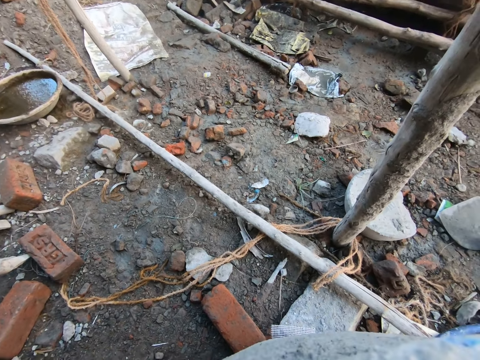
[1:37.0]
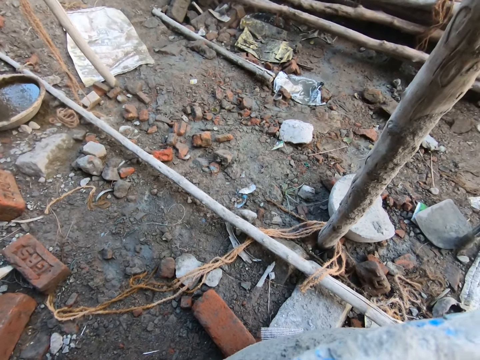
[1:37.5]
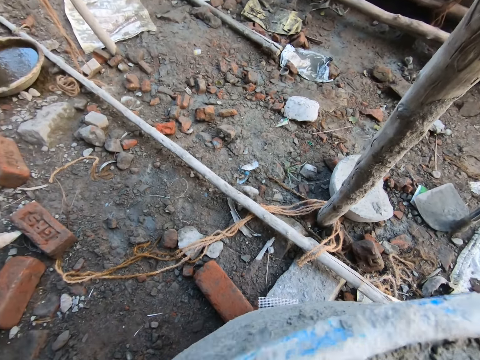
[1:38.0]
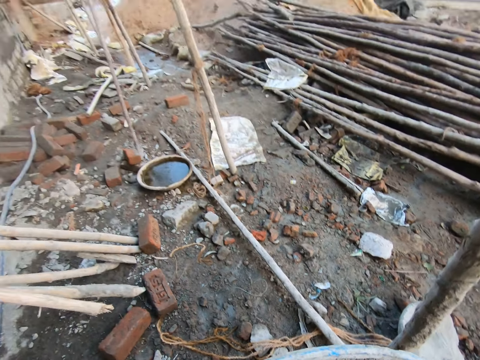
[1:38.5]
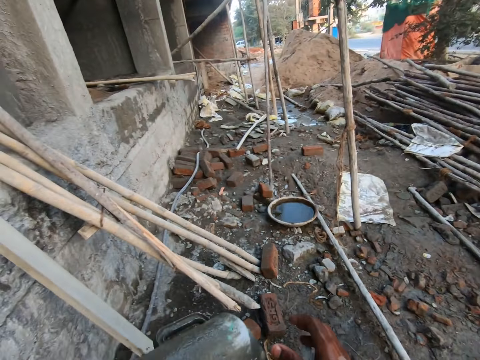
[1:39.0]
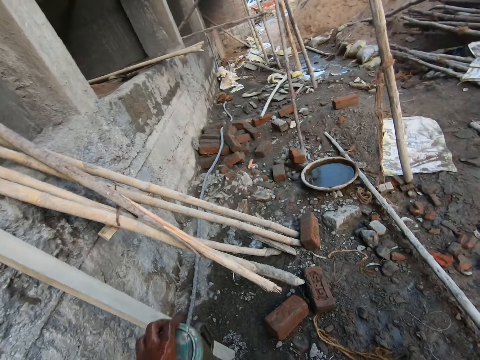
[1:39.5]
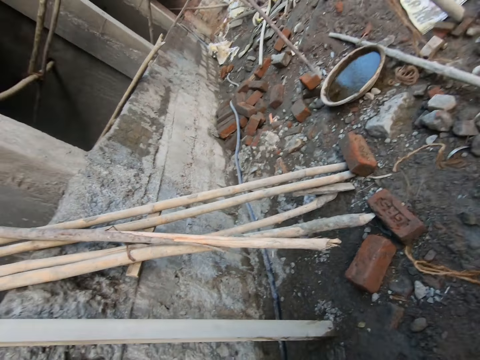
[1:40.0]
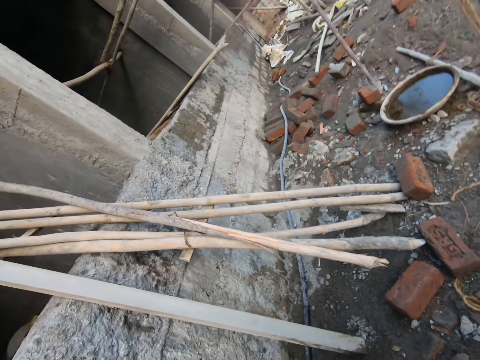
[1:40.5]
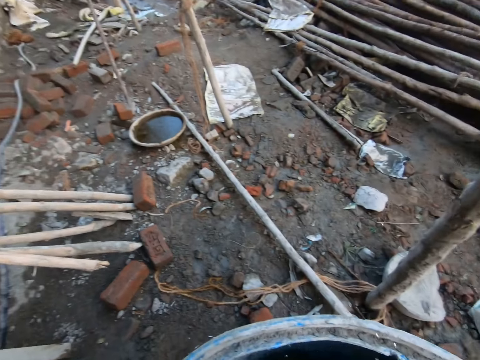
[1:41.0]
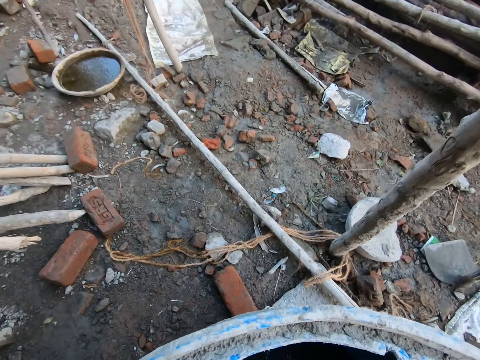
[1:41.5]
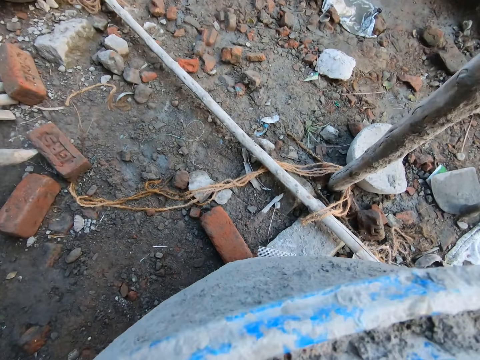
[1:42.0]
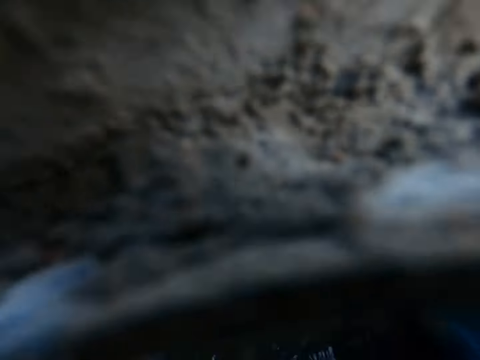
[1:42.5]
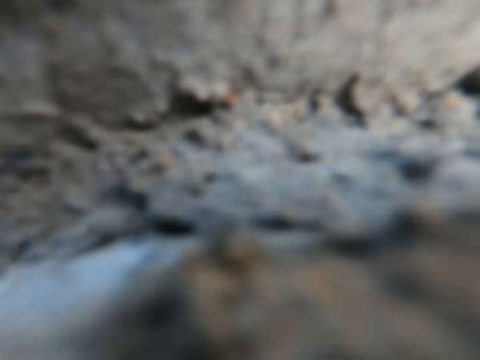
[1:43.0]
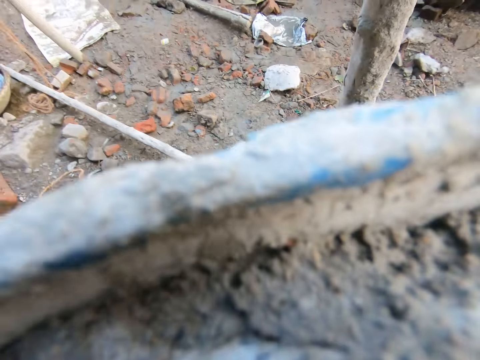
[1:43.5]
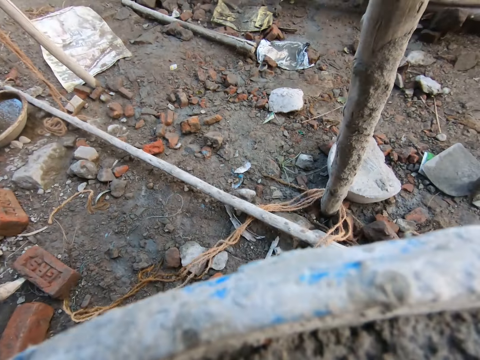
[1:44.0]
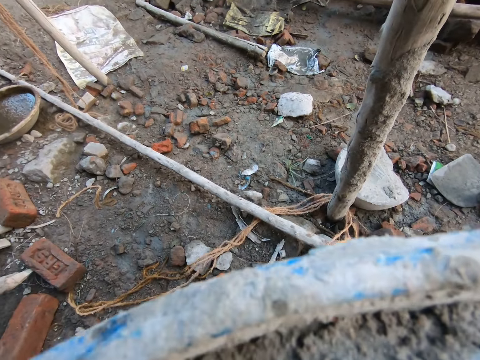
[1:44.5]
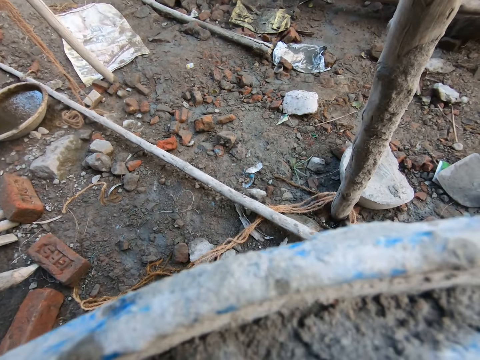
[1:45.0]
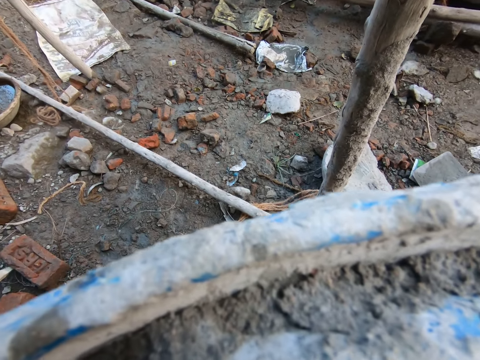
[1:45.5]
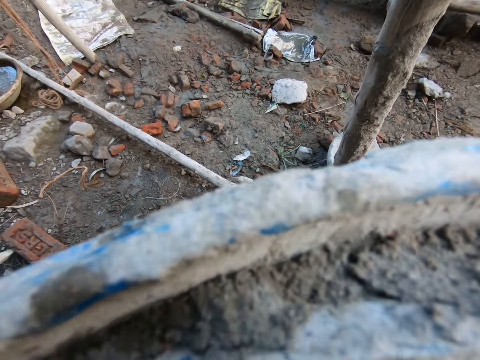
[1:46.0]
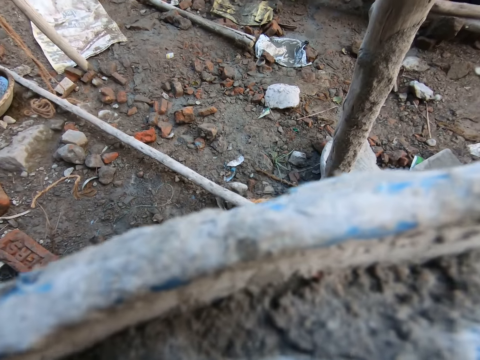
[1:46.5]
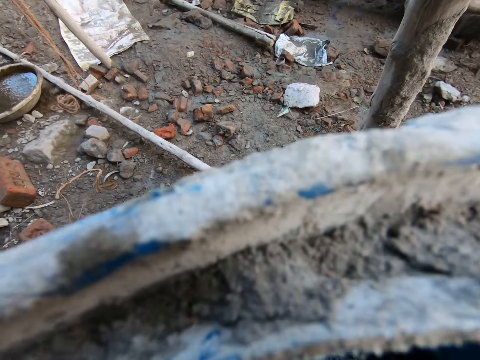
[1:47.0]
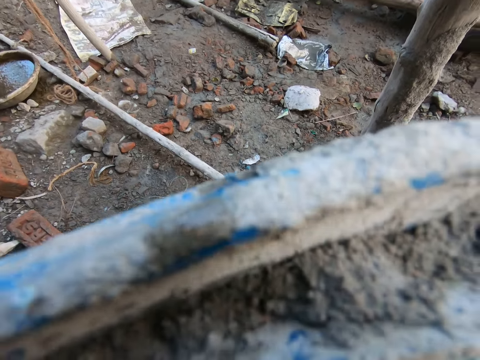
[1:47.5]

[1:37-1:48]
The camera wearer passes the jug from his right hand to his left hand. He pours the water in the jug on the ground with his left hand. He collects water from the water drum with the plastic jug.

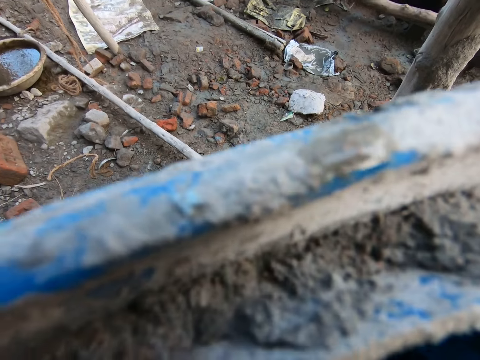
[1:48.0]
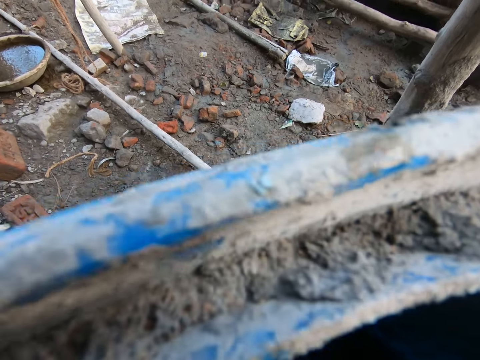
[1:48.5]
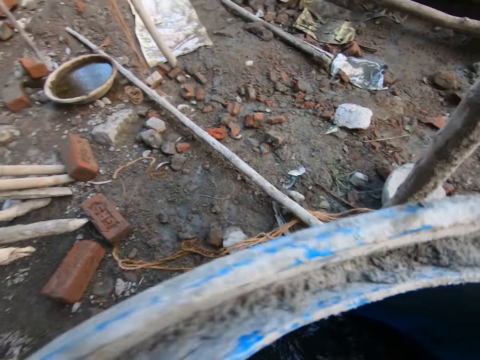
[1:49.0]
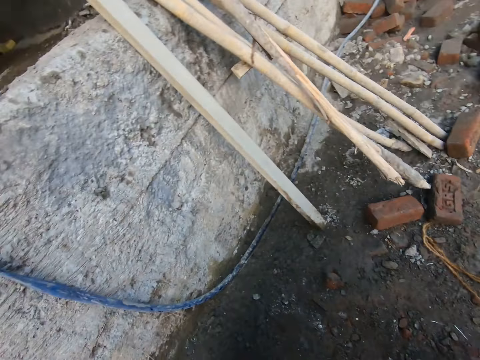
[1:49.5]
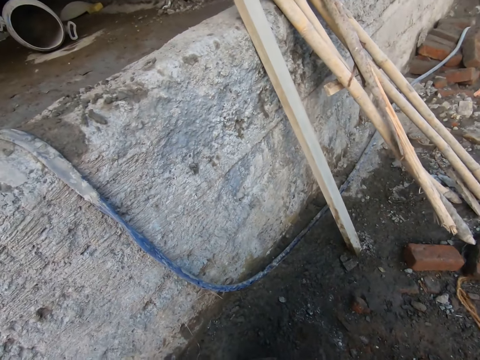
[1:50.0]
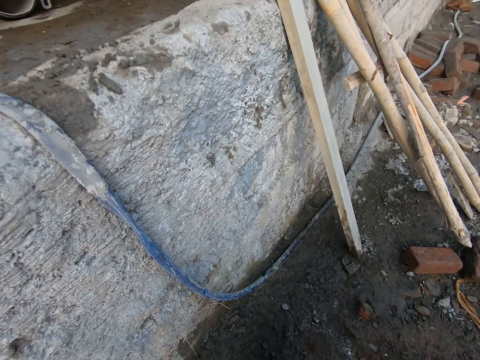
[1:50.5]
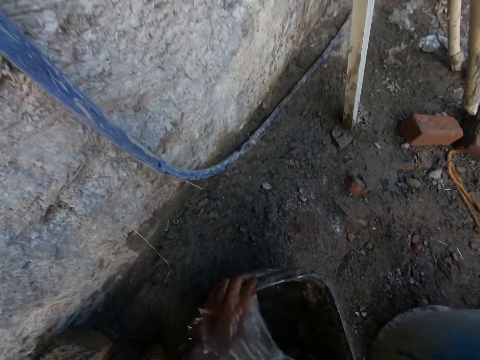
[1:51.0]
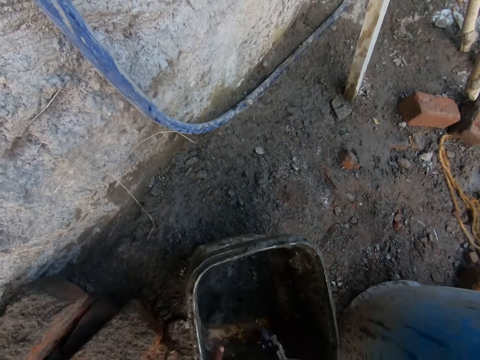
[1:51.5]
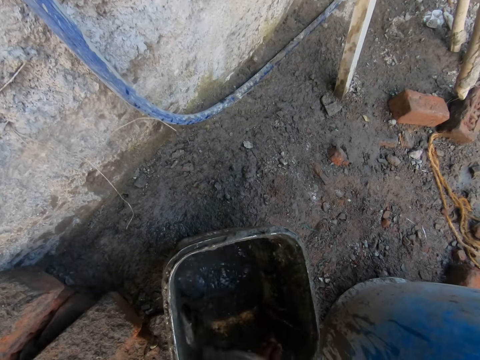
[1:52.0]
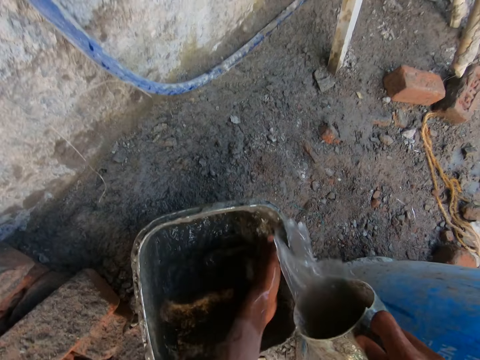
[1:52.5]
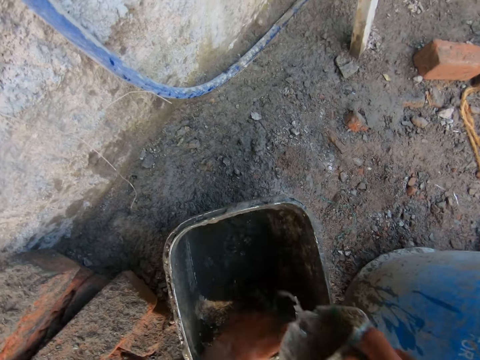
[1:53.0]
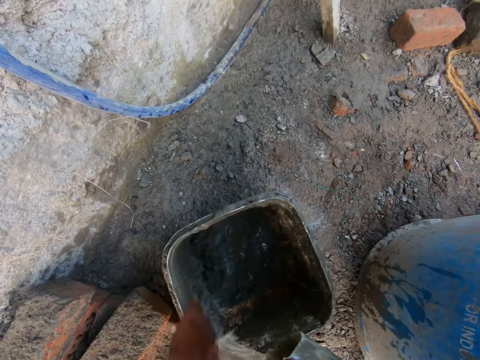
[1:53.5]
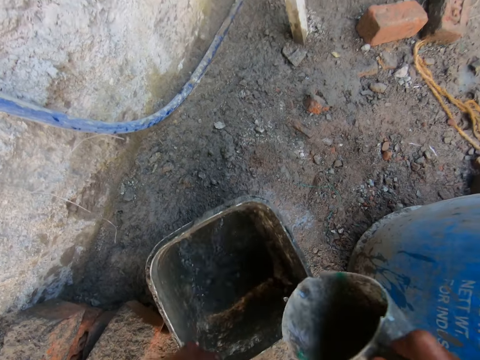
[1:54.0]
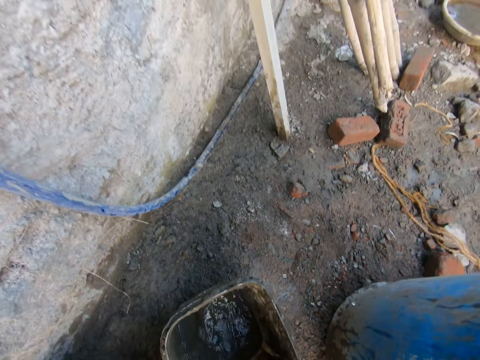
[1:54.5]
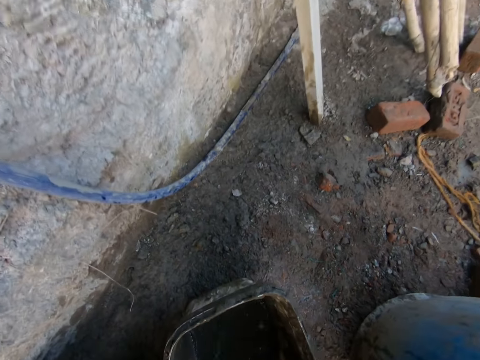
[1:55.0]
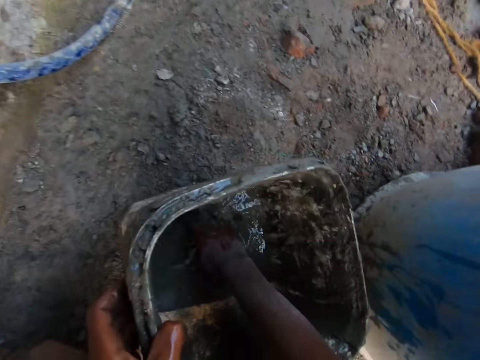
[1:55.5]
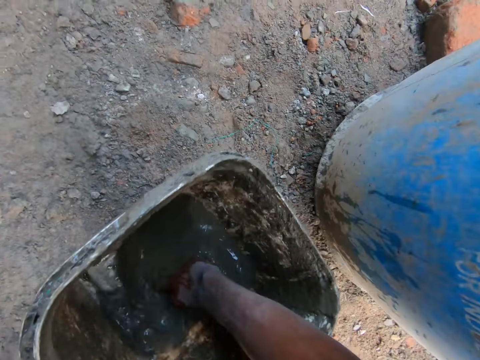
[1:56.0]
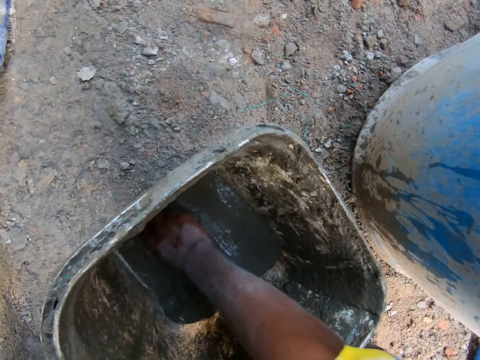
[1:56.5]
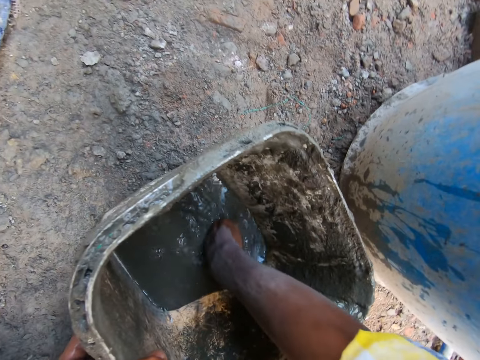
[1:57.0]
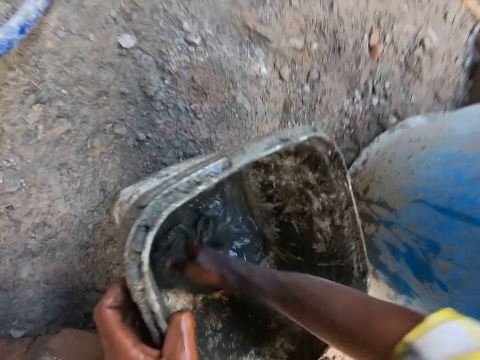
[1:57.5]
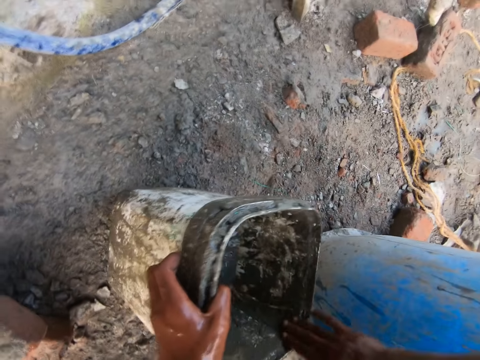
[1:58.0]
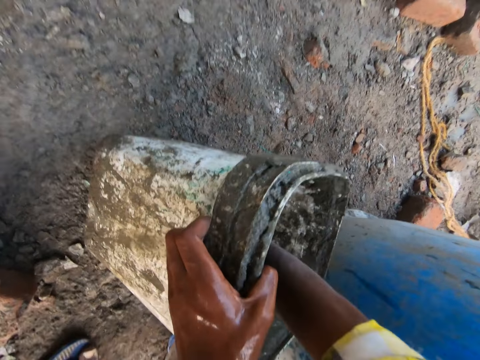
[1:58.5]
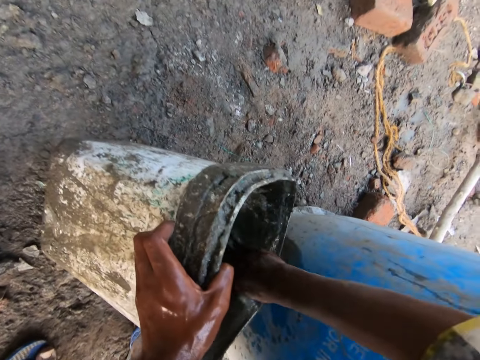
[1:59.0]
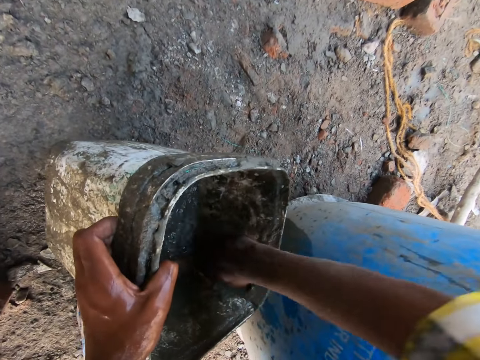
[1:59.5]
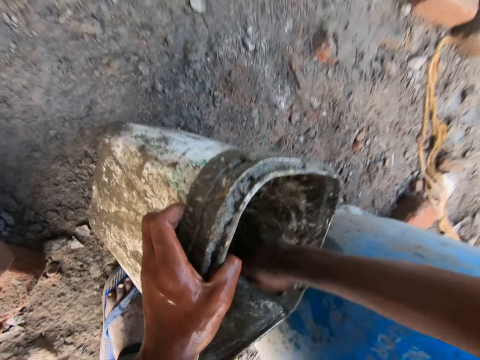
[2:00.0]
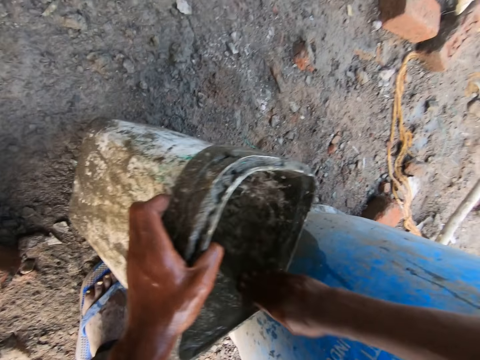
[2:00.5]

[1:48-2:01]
The camera wearer places his left hand on the bucket on the ground. He pours water from the jug in his right hand on the bucket on the ground. He rinses the bucket on the ground with his left hand. He drops the plastic jug inside the water drum. He holds the bucket on the ground with his left hand. He rinses the bucket on the ground with his right hand.

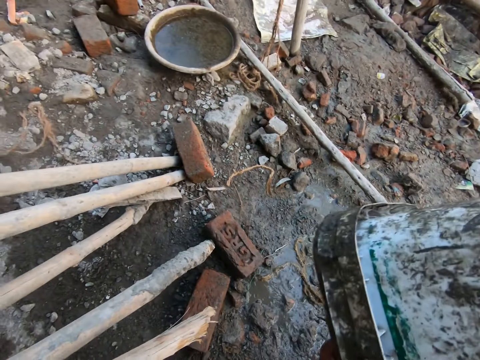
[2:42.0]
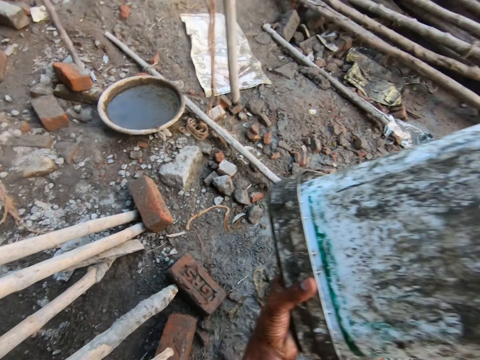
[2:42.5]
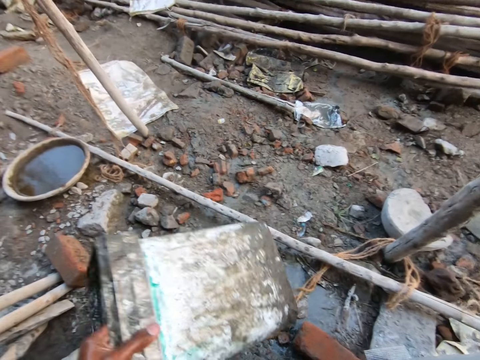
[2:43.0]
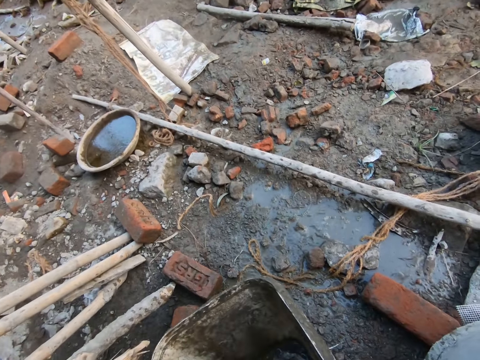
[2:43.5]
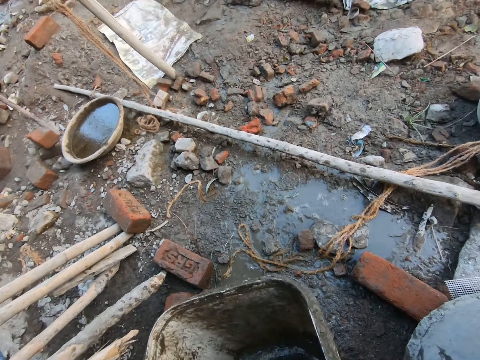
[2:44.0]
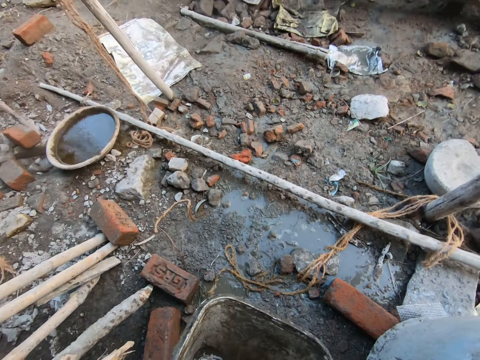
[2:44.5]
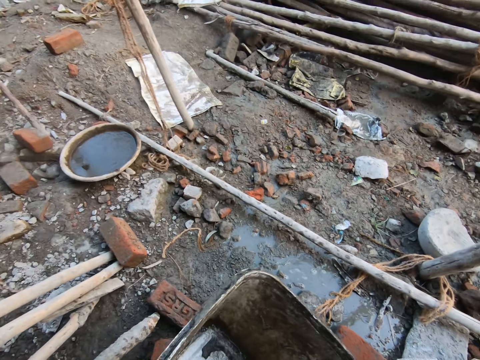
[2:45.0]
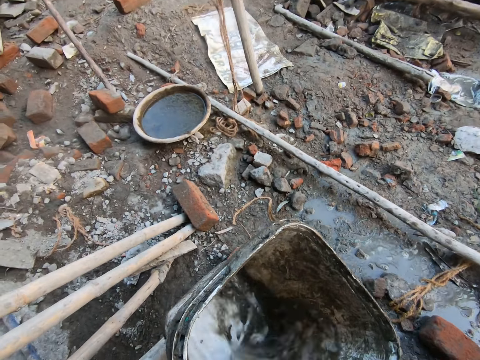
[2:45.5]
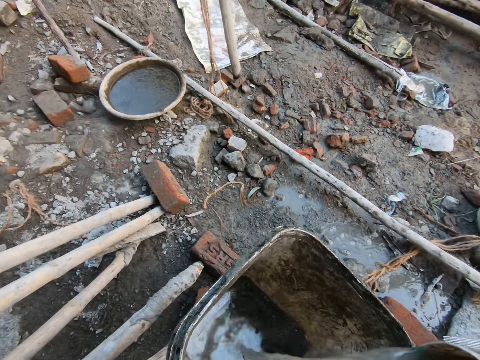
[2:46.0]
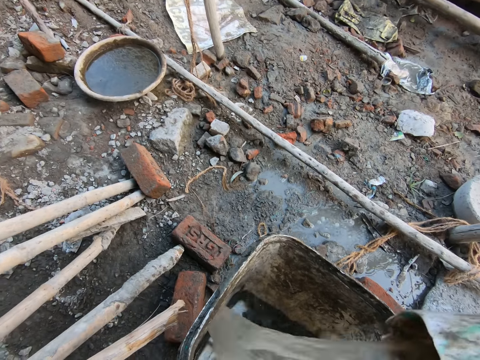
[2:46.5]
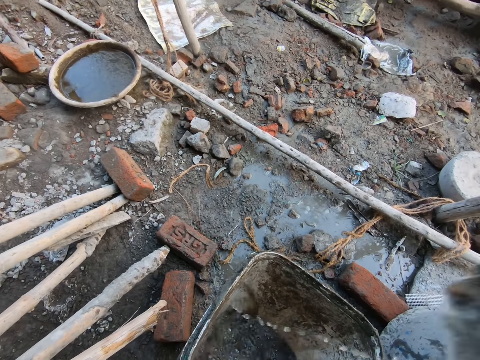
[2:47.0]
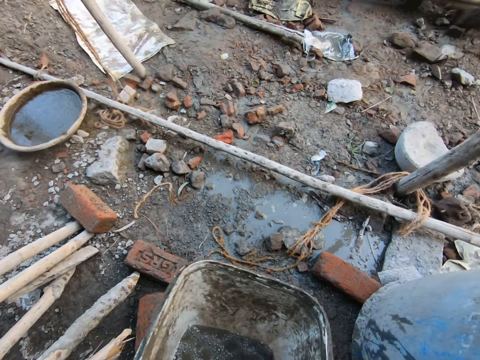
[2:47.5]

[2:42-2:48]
The camera wearer pours the water on the ground. He pours water from the jug in the bucket with his right hand.
